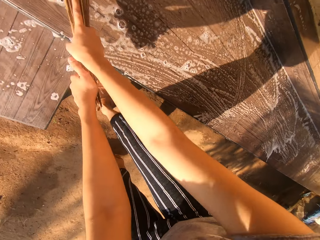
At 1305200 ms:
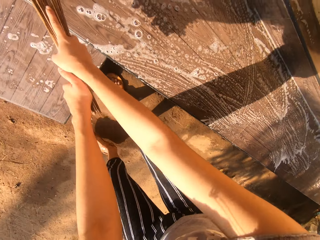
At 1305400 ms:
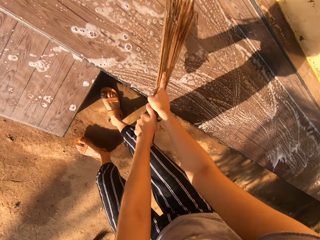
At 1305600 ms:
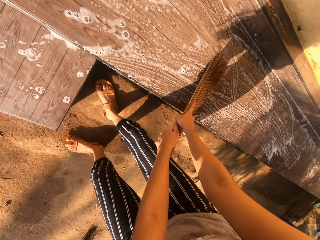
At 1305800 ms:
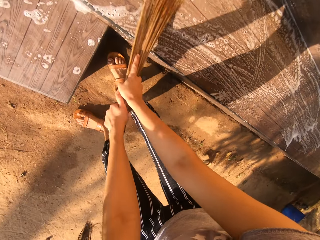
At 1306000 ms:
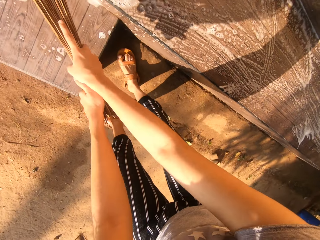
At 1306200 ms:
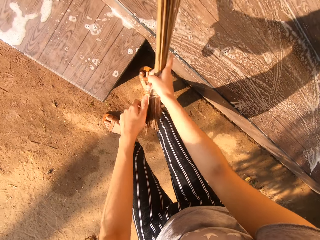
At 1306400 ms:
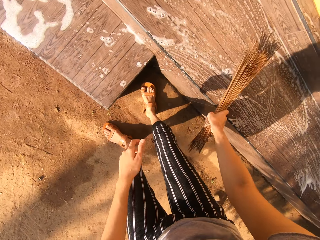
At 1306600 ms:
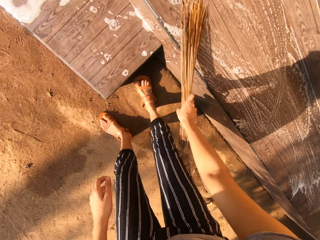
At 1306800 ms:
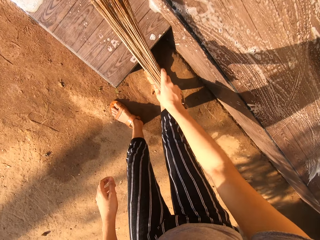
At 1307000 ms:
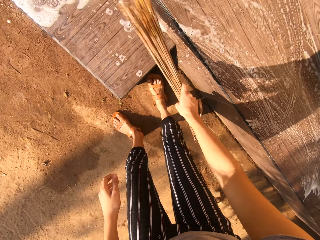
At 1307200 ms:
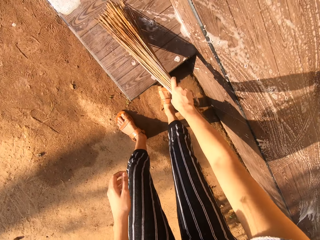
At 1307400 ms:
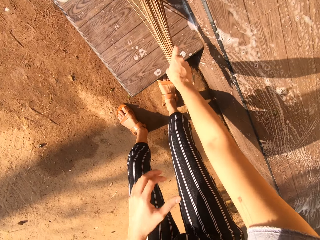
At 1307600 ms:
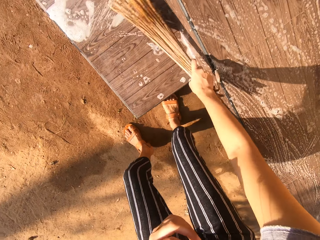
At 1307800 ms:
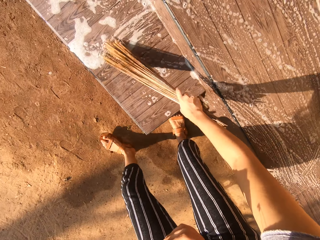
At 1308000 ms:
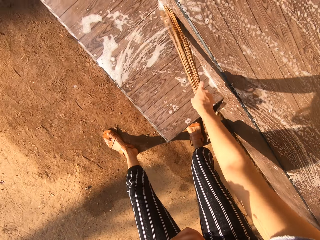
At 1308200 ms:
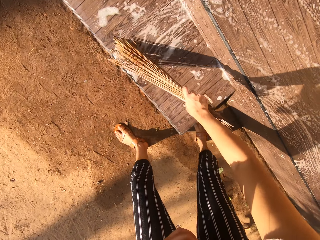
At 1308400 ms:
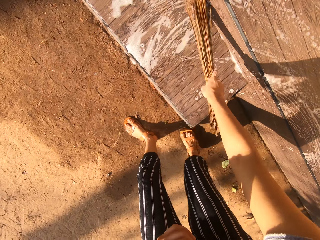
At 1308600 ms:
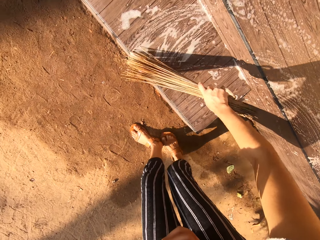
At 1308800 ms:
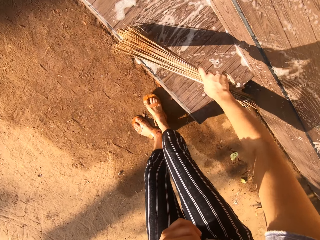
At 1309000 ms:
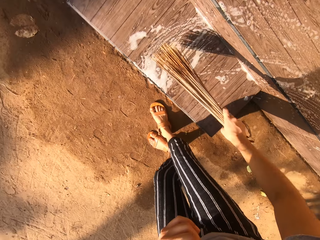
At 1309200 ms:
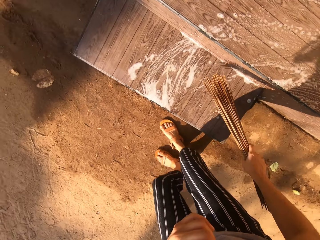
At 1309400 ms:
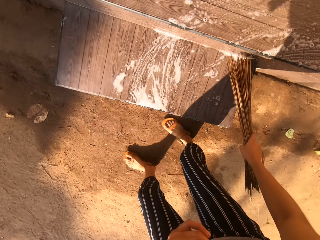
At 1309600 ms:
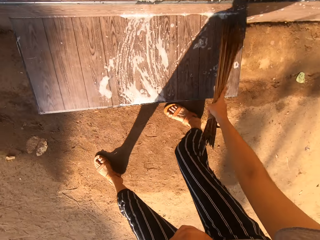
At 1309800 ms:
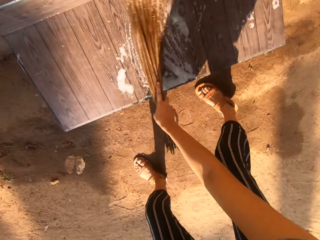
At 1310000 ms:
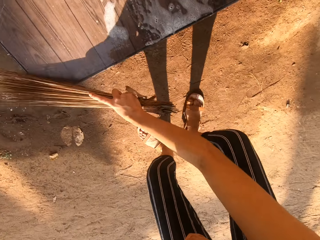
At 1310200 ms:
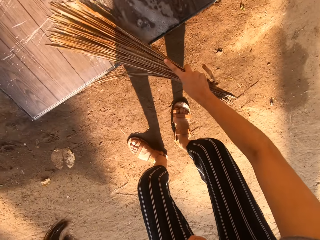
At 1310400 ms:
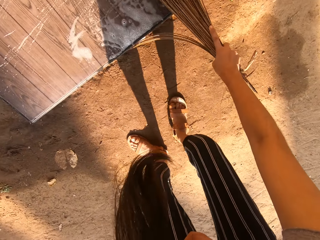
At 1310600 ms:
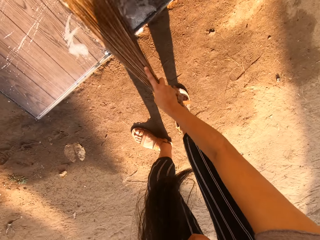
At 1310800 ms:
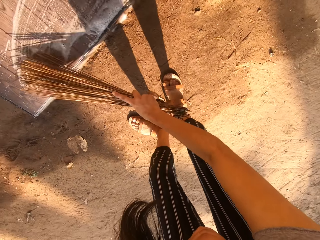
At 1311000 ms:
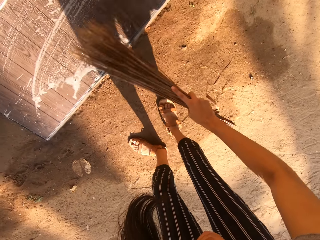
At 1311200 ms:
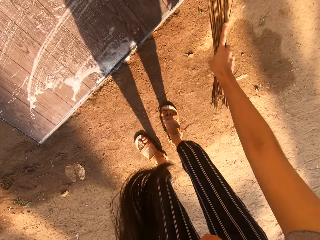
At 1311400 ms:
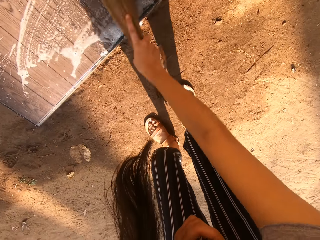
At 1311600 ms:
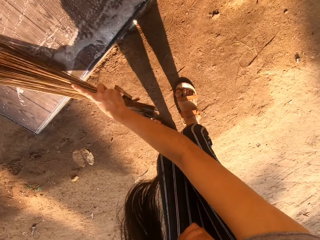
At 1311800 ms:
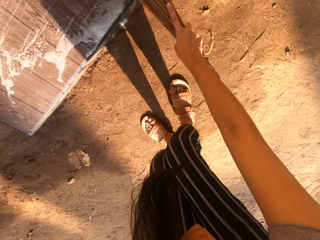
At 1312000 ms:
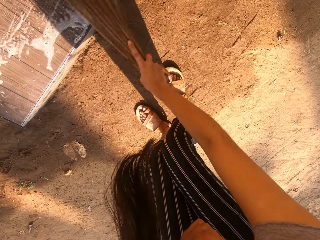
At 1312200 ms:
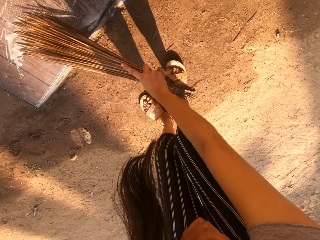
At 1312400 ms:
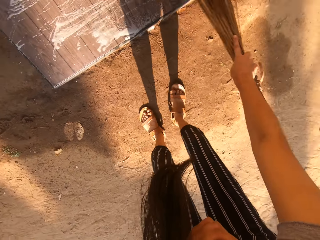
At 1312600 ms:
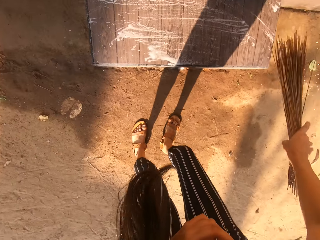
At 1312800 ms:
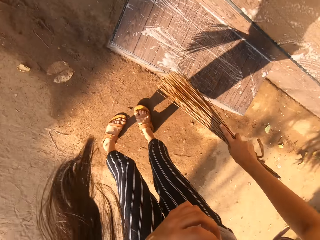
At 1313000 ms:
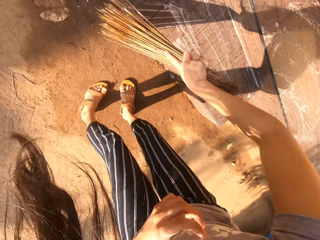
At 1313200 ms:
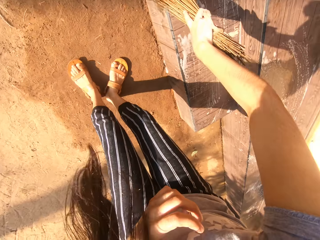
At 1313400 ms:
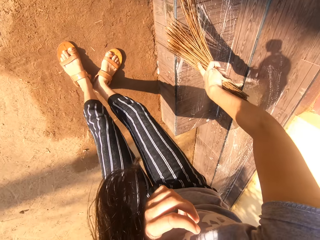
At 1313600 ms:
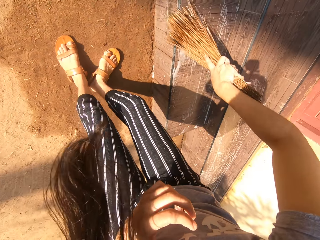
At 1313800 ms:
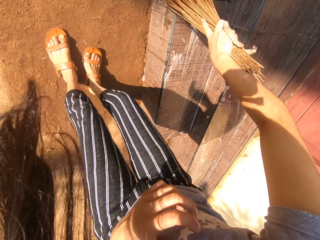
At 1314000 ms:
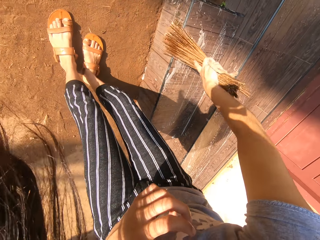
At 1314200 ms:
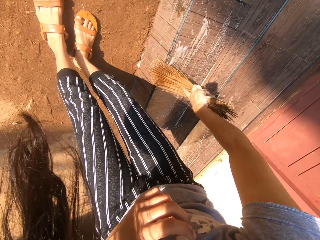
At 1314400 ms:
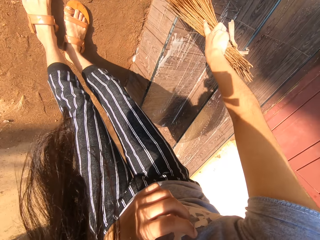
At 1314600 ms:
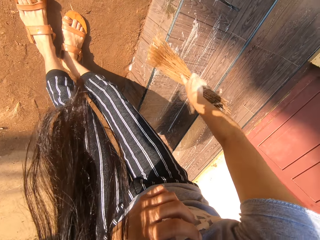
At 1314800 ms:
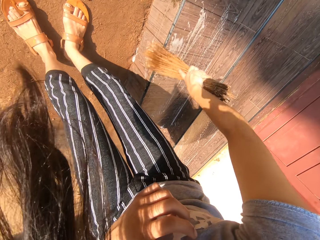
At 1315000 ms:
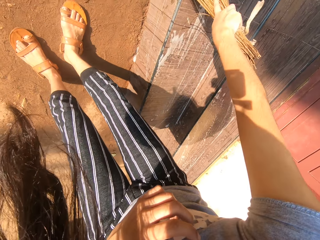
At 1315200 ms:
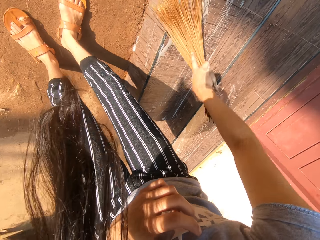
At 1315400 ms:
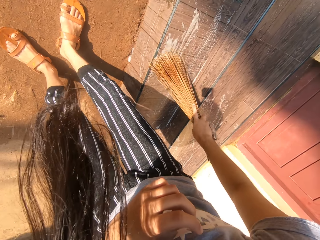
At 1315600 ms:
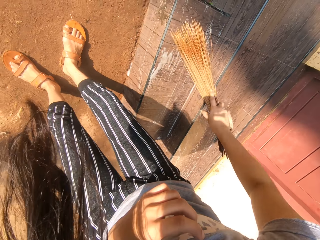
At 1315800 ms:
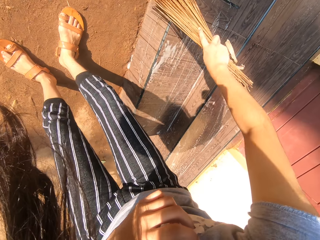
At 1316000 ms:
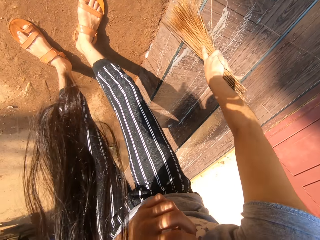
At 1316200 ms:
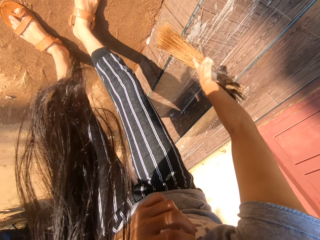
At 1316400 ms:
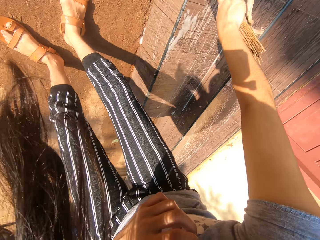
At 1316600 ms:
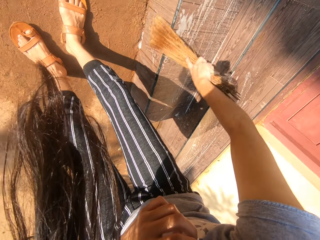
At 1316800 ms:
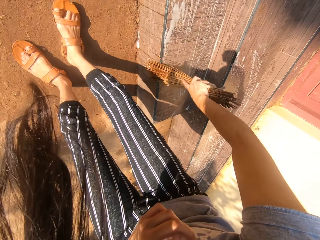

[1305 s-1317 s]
The camera wearer washes the front of the house with the broom in her right hand. She stares around and sweeps the veranda with the broom.

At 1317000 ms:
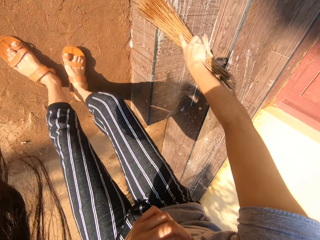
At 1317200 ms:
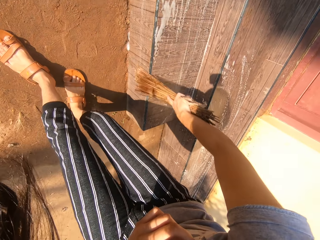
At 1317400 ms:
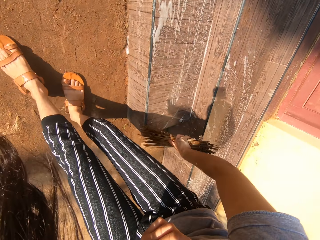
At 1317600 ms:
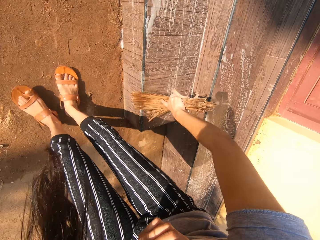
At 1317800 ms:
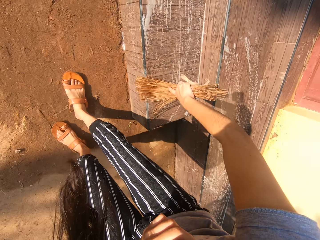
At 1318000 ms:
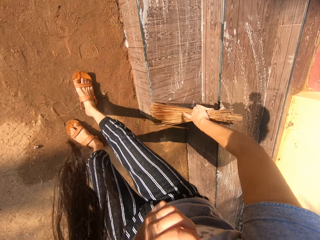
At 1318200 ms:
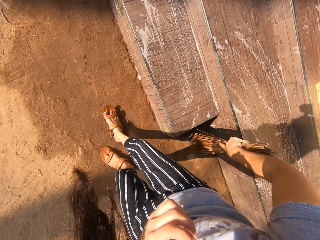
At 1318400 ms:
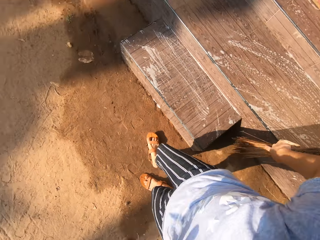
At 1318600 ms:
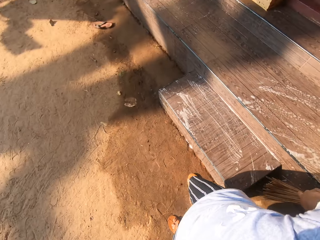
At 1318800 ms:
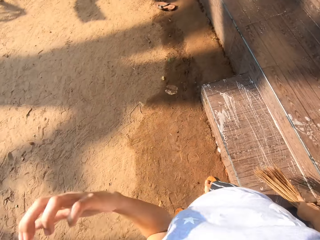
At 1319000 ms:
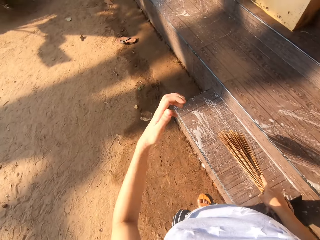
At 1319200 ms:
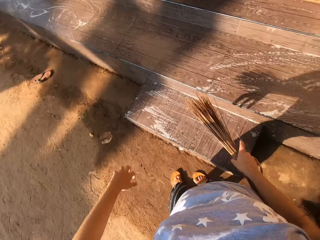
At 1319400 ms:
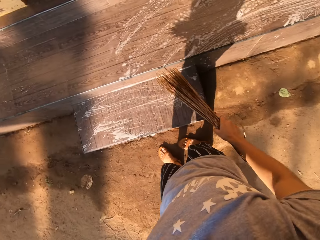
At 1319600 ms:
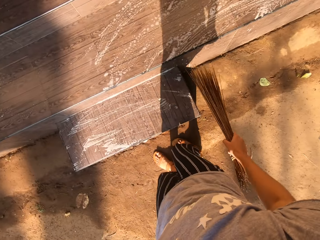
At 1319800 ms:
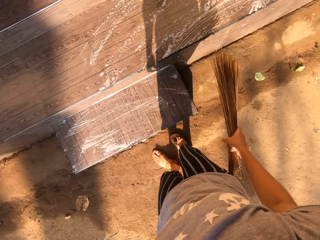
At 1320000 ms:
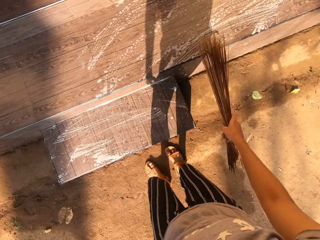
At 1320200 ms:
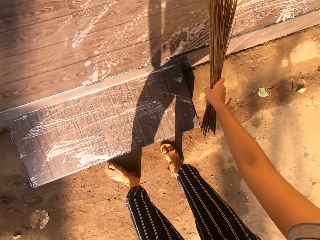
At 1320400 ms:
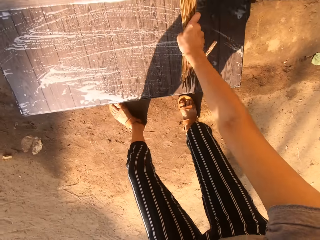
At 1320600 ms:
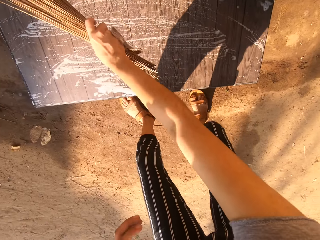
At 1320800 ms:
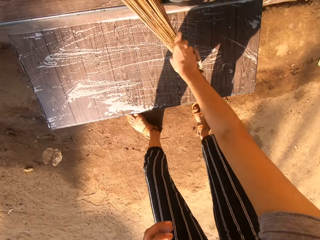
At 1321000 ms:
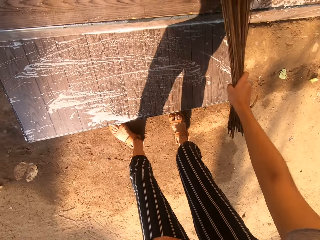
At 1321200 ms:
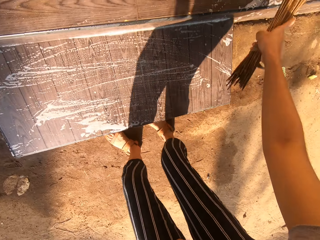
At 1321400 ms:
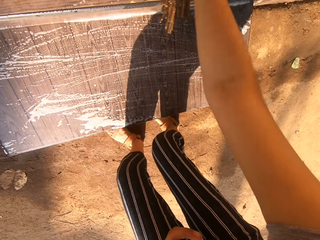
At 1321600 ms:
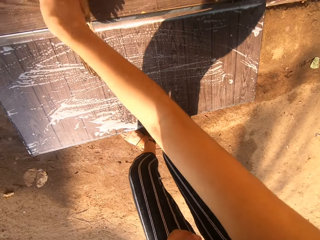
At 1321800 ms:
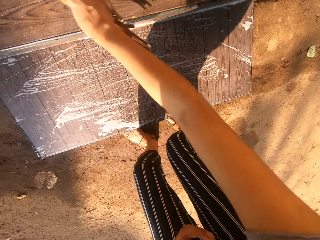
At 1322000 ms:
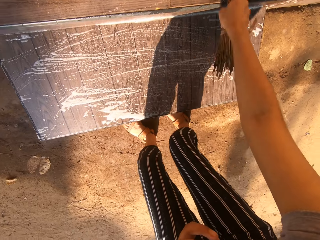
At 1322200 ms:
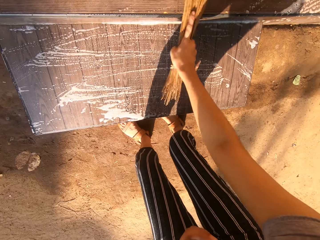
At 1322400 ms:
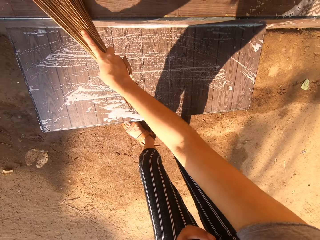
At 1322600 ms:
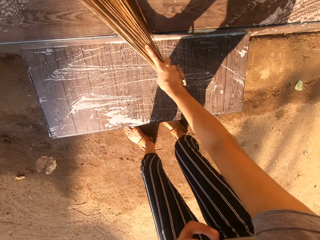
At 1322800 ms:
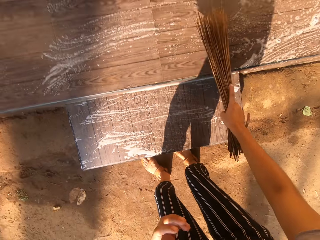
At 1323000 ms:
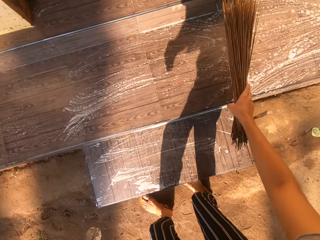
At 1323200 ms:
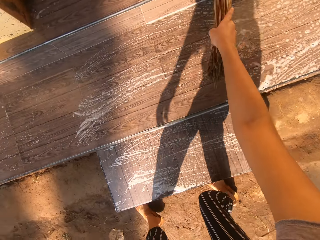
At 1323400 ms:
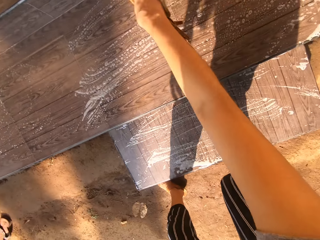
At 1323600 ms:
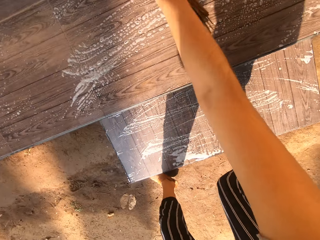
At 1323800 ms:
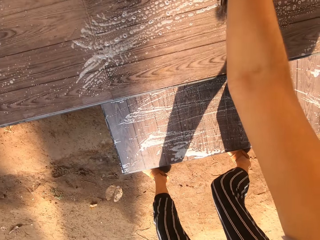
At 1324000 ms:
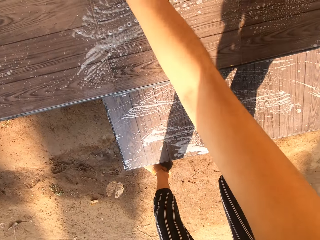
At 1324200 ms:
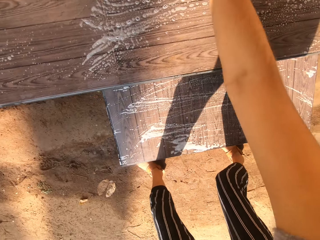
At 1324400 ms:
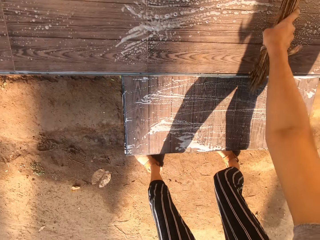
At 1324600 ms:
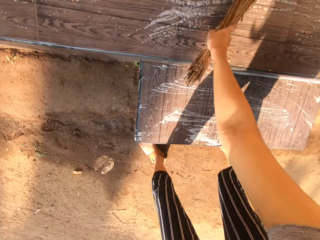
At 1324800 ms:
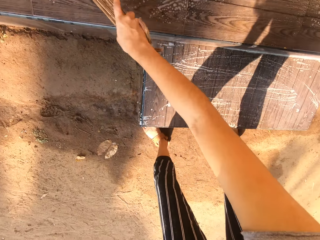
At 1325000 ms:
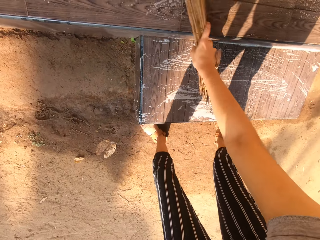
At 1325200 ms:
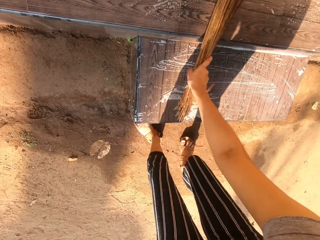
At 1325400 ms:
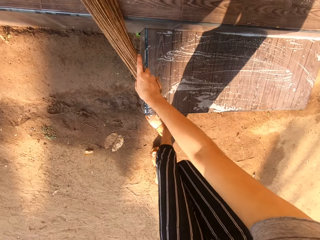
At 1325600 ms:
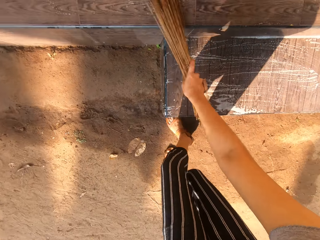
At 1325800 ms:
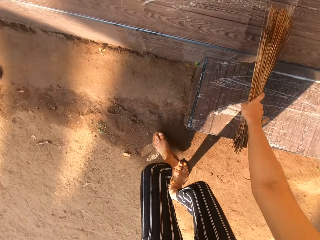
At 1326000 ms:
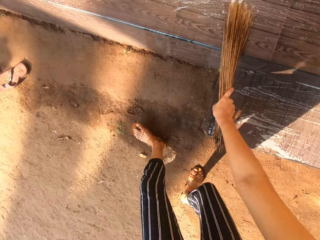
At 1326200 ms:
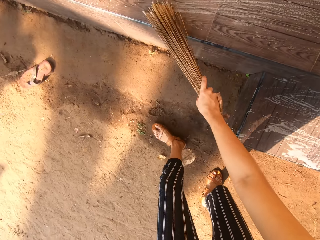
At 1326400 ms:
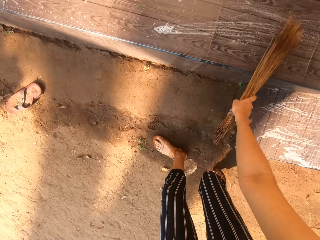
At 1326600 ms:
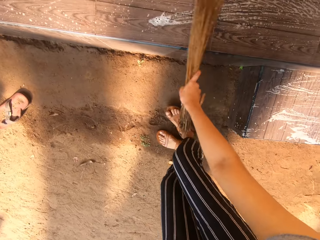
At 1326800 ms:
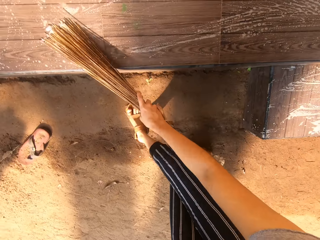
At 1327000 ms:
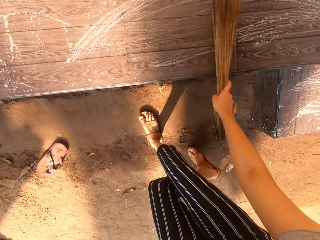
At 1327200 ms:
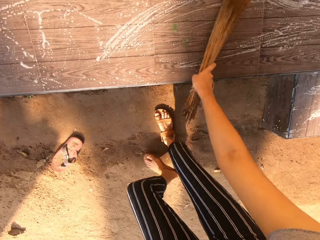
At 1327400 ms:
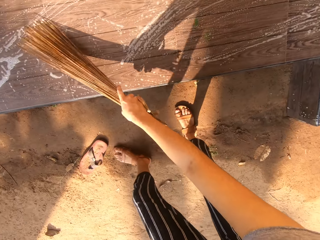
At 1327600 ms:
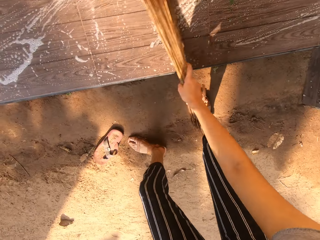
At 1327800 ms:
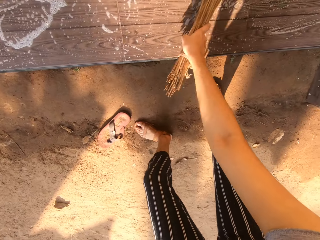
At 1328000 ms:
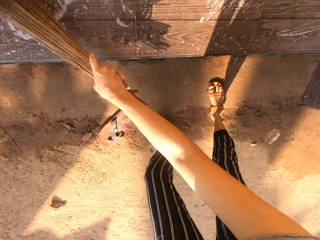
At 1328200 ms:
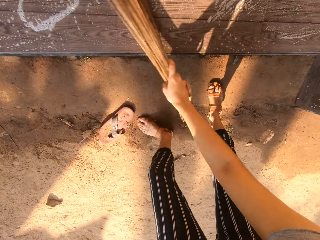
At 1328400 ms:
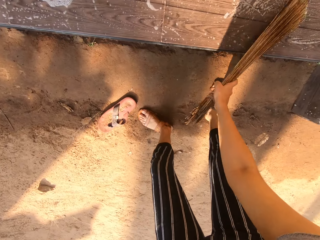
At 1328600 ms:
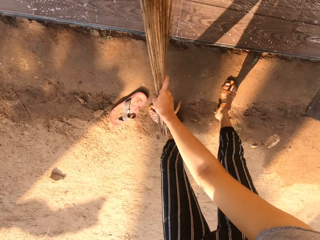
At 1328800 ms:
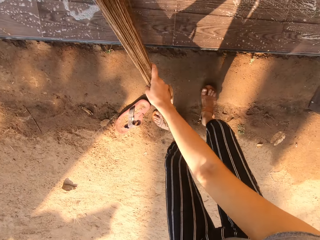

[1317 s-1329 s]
The camera wearer moves her hair back with her left hand. She stands upright, stares around, and sweeps the veranda with the broom. She washes the front of the house with the broom in her right hand.
